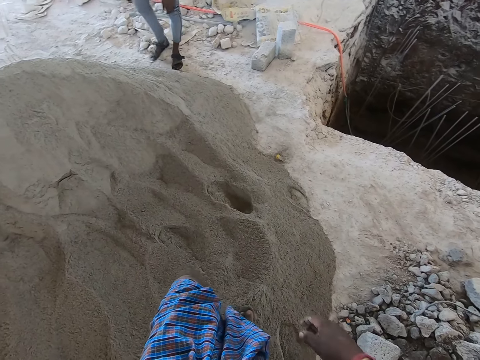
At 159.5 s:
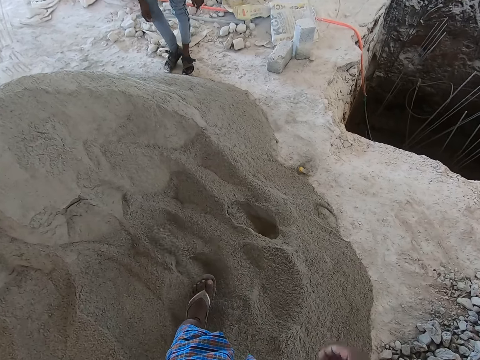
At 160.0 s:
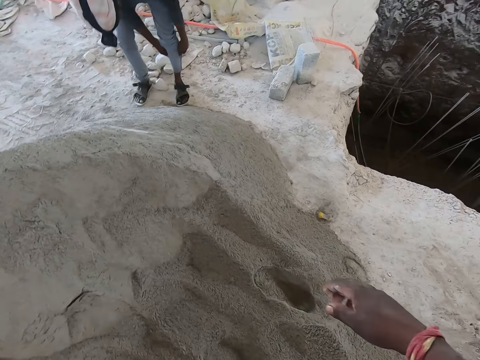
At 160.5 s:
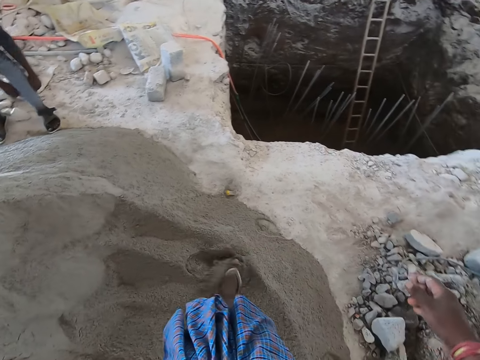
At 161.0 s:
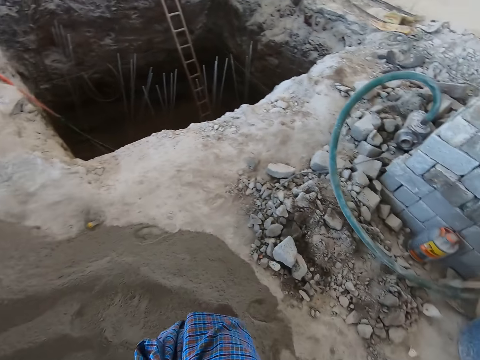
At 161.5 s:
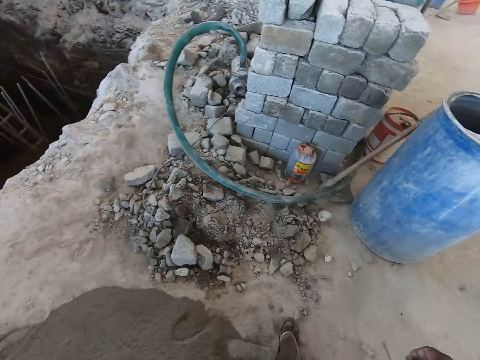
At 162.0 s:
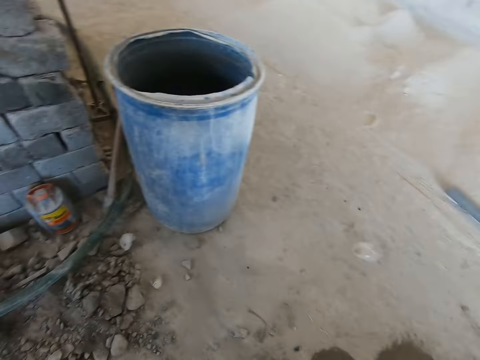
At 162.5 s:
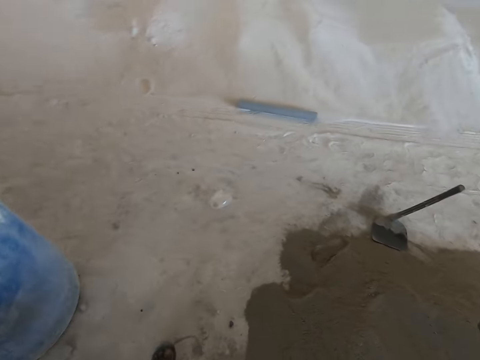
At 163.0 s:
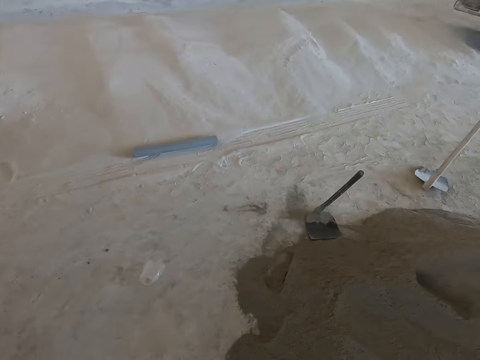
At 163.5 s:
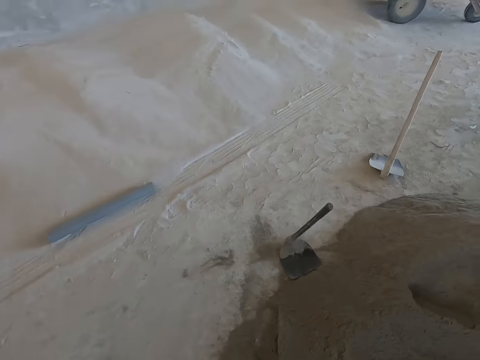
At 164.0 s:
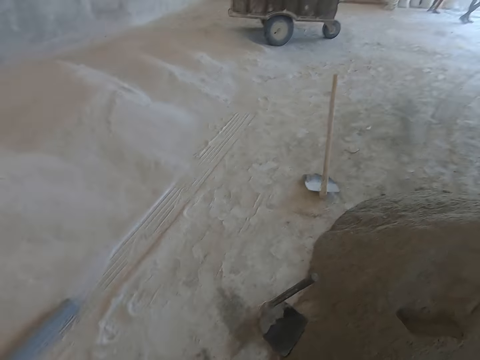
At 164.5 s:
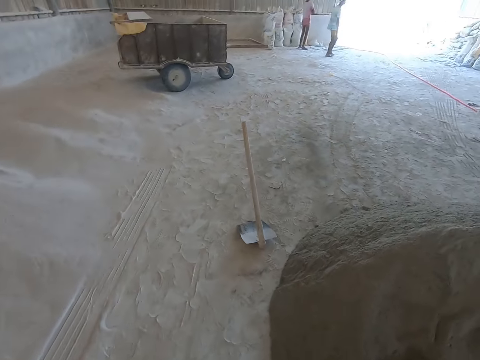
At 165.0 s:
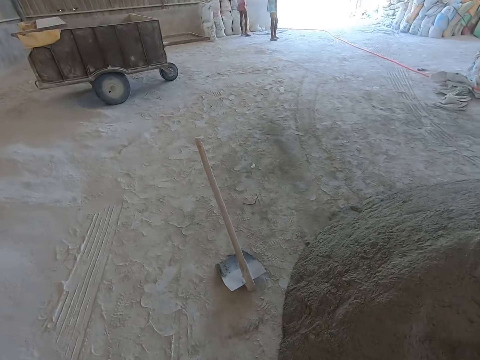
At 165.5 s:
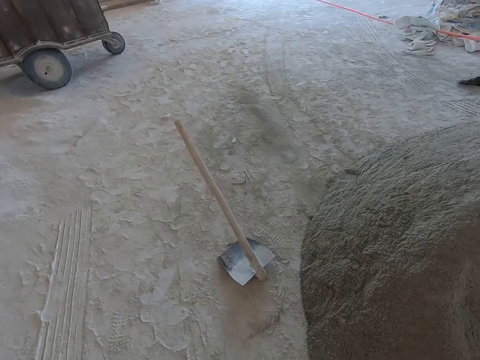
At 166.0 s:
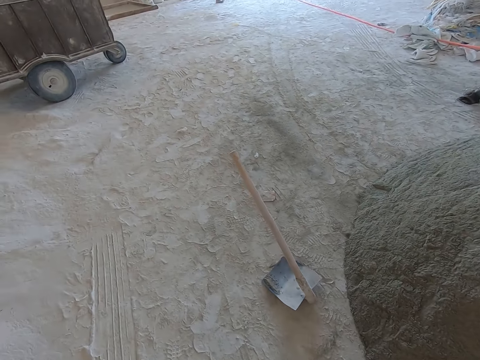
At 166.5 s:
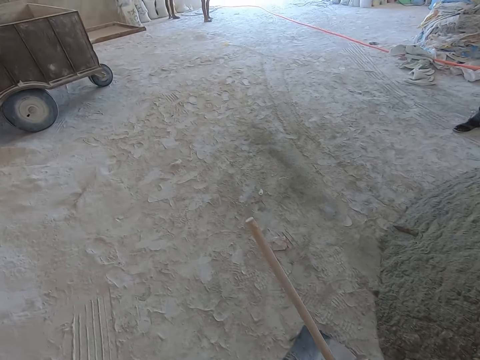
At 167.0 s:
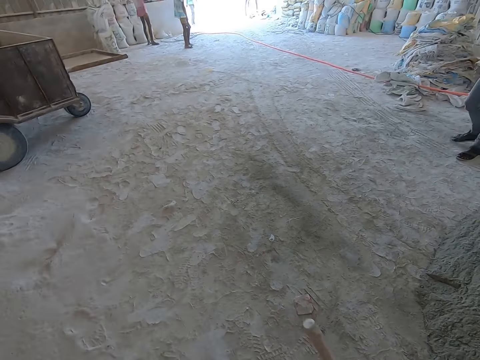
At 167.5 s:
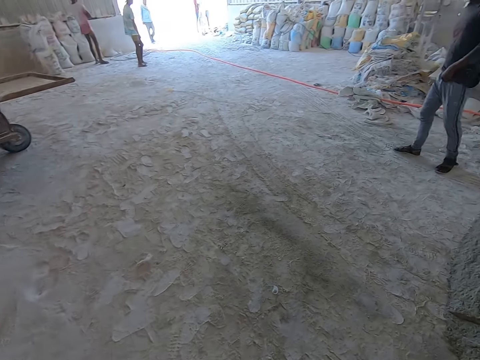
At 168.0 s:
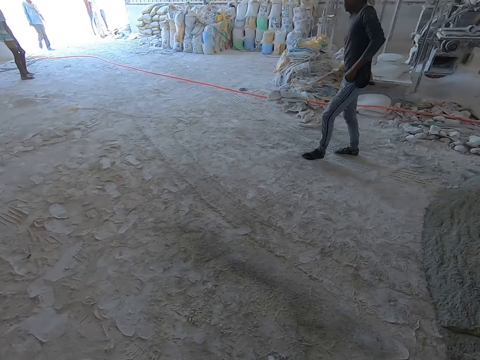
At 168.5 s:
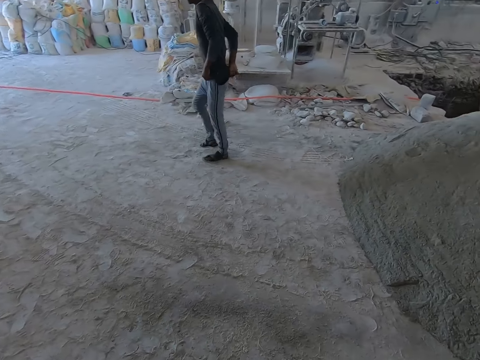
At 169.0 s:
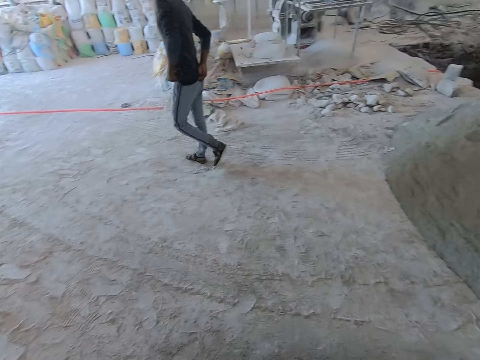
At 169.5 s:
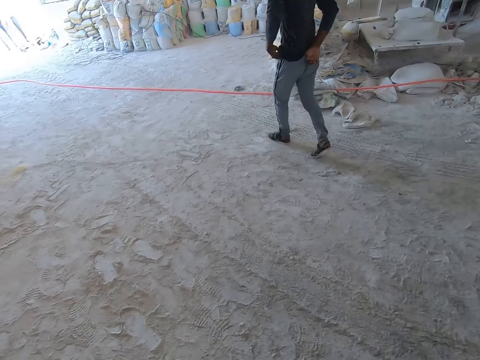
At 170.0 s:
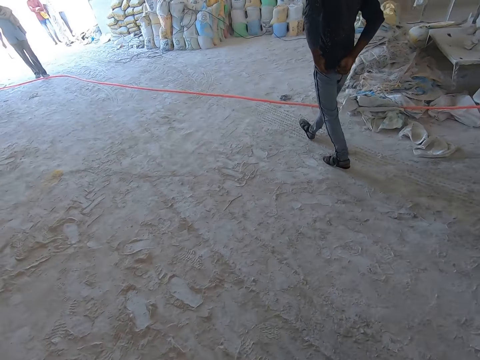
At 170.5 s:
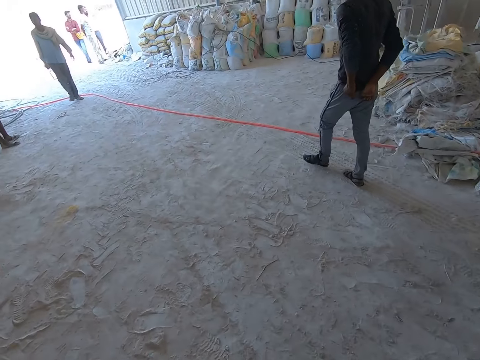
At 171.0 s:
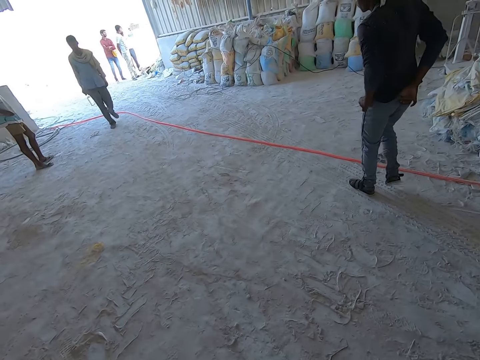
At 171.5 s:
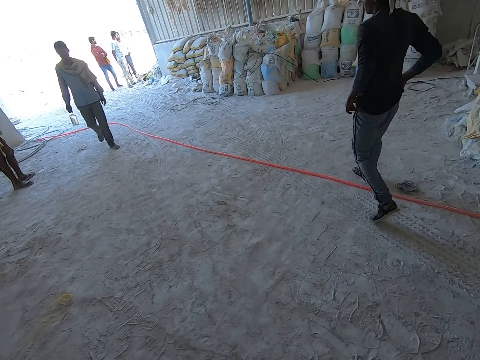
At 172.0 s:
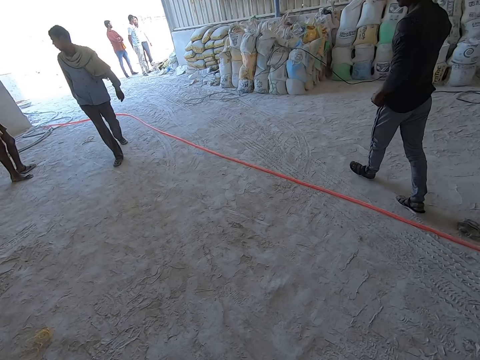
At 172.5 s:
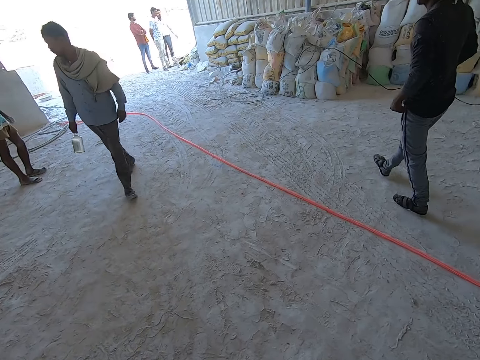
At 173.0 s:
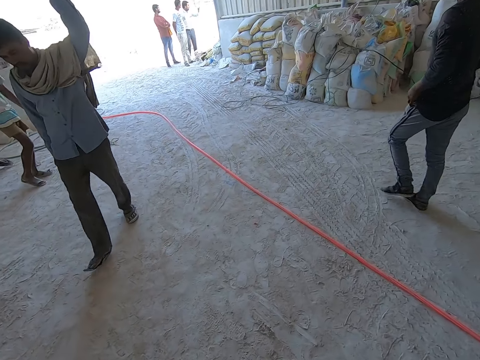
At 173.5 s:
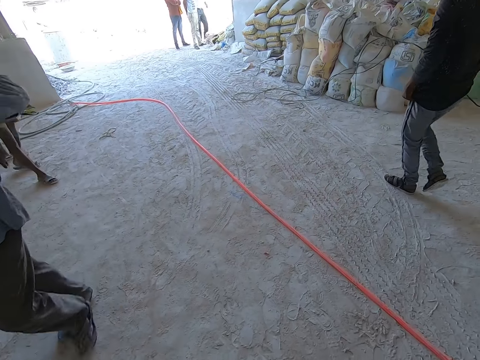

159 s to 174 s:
The camera wearer walks at the construction site. A man walks at the construction site.

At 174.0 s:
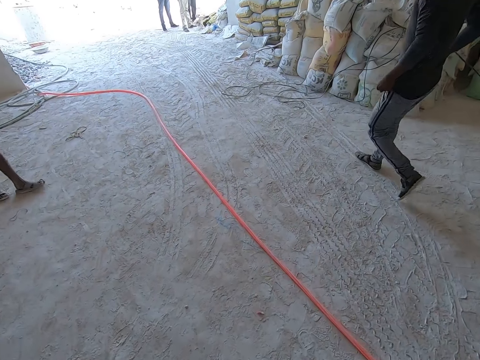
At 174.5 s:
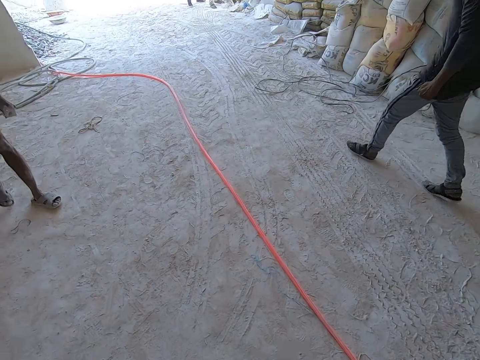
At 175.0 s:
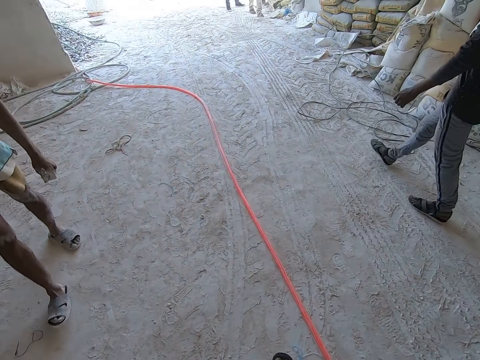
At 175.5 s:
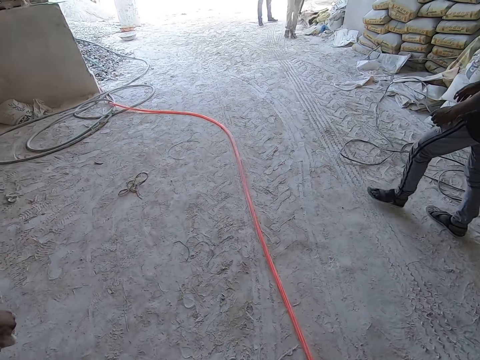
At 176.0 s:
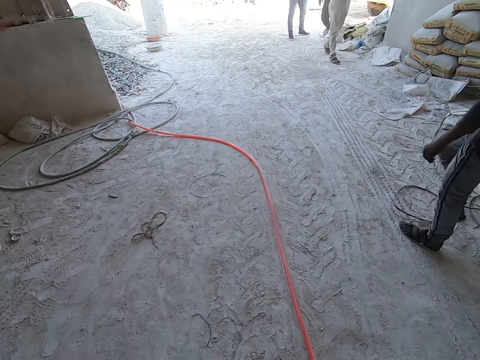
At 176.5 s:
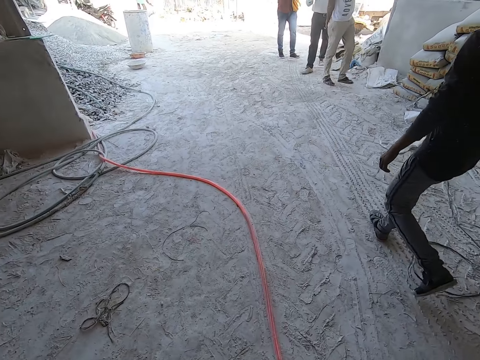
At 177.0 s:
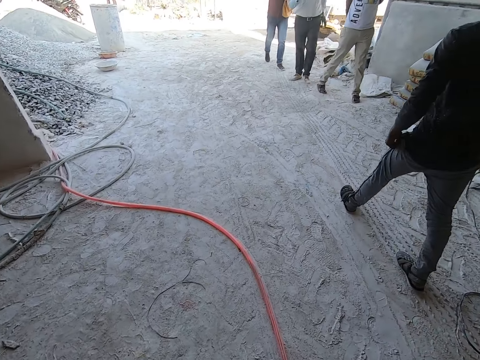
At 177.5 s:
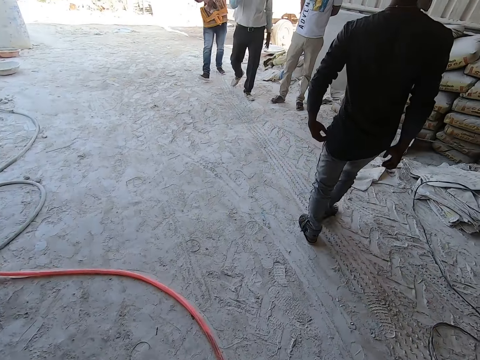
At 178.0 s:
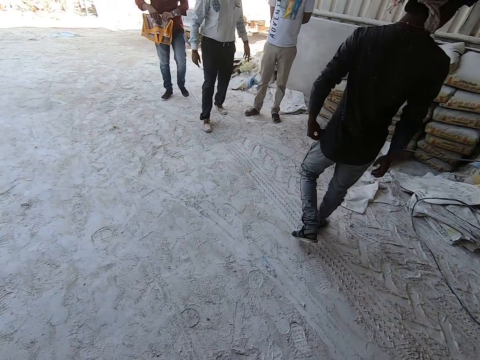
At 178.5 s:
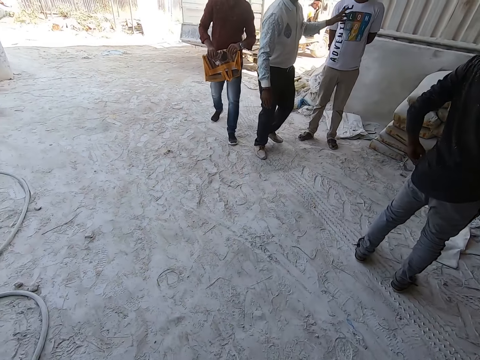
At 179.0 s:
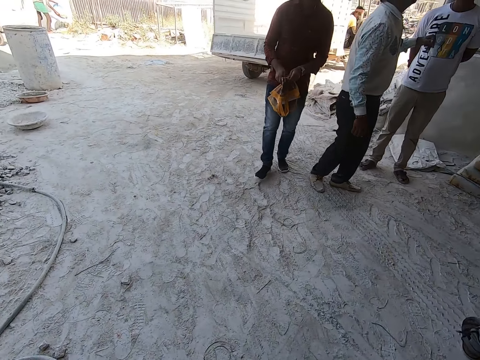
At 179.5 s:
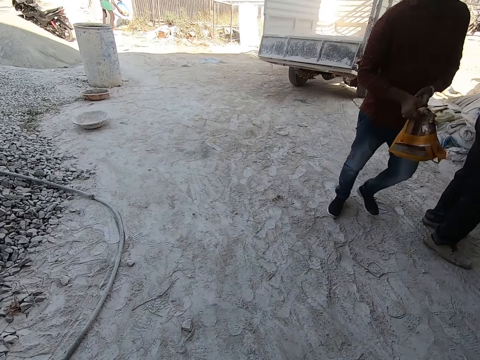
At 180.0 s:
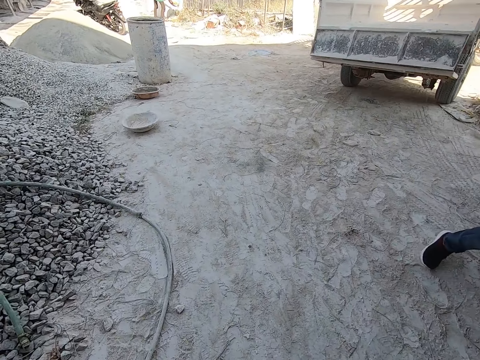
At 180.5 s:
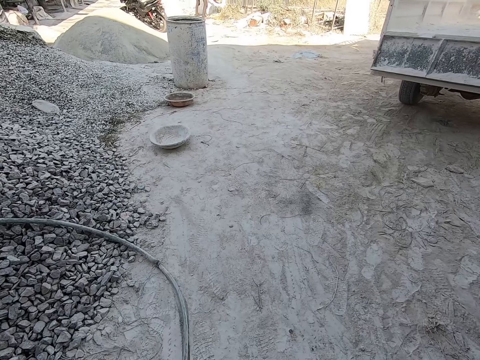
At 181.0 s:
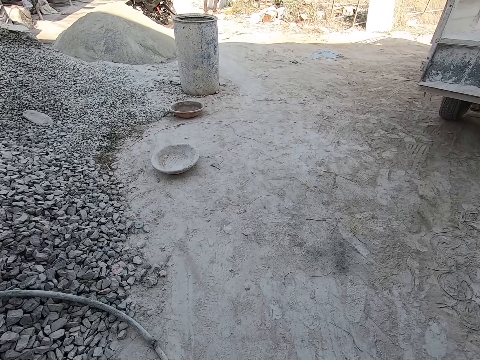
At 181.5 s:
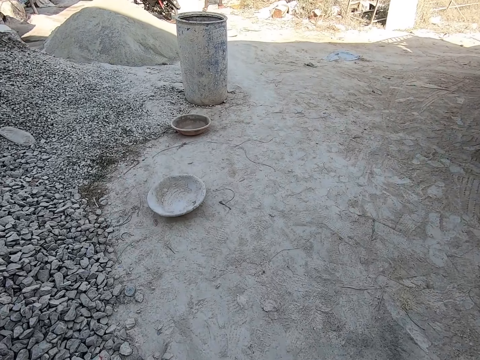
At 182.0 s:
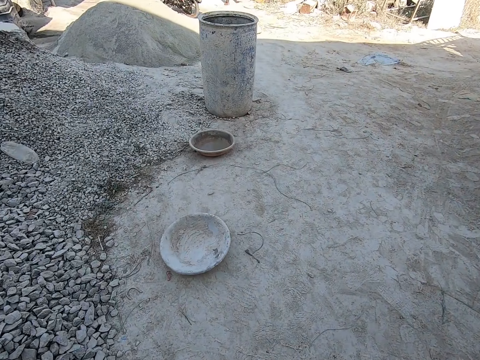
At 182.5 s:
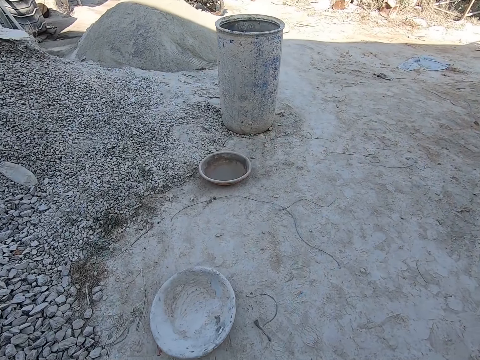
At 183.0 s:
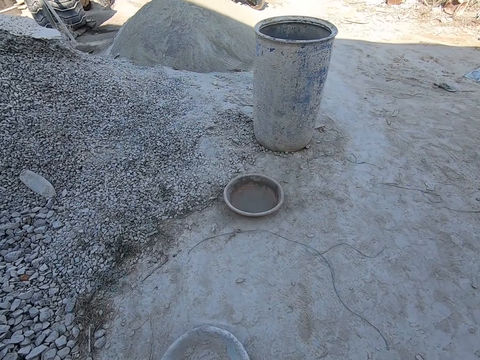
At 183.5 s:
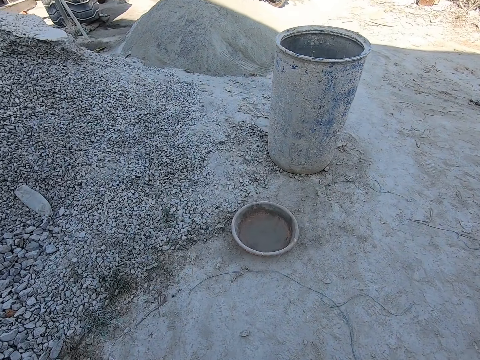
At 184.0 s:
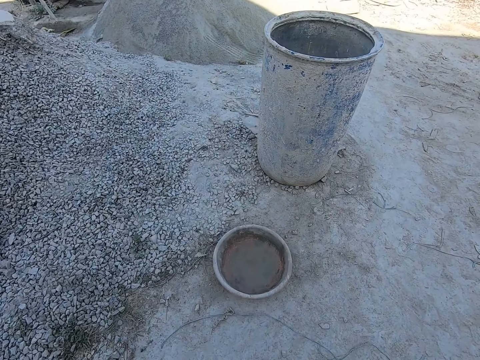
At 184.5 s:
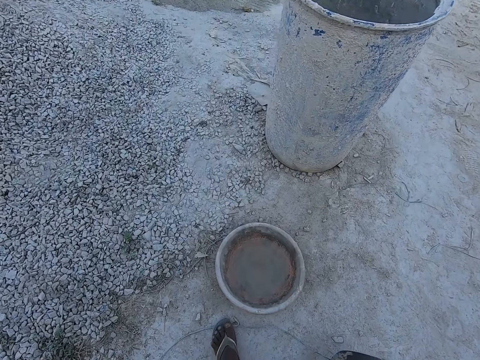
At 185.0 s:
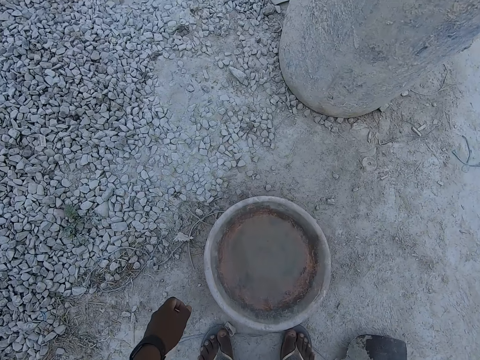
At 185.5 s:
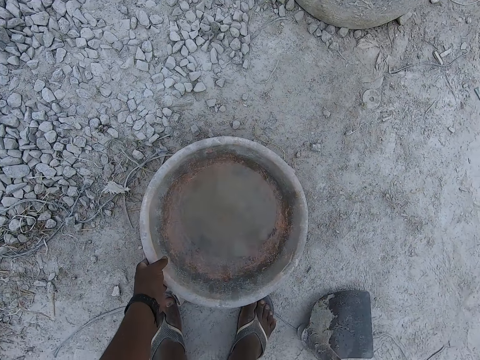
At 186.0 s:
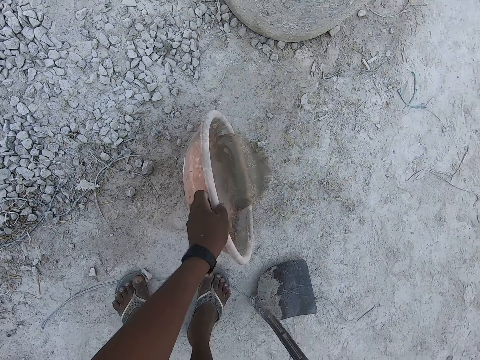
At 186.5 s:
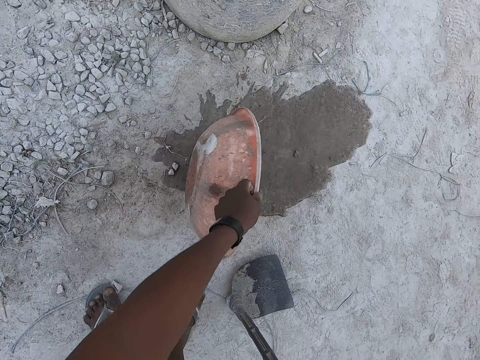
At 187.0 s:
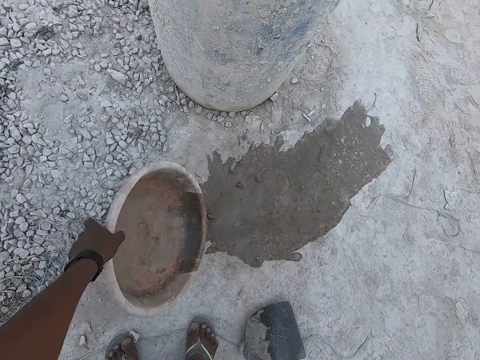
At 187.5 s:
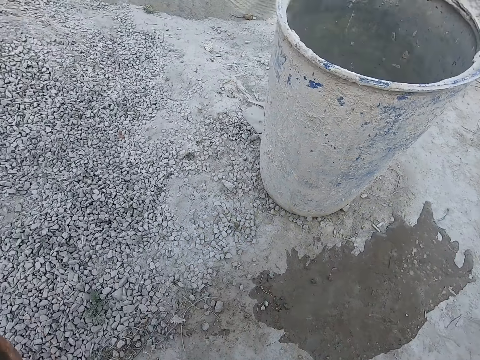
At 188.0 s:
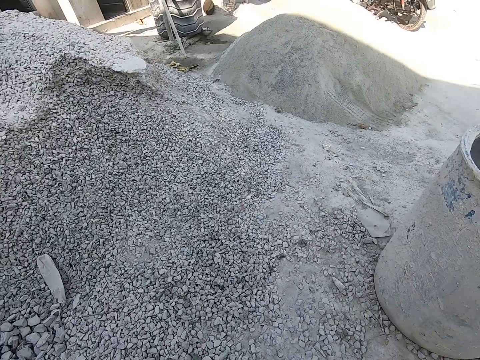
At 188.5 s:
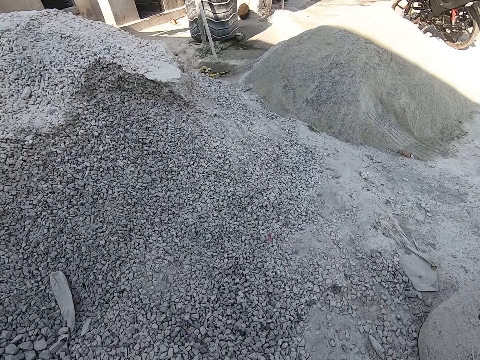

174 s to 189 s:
A white truck reverses near the camera wearer. The camera wearer pours water in a plastic bowl on the floor with his left hand. He lifts the plastic bowl with his left hand.
